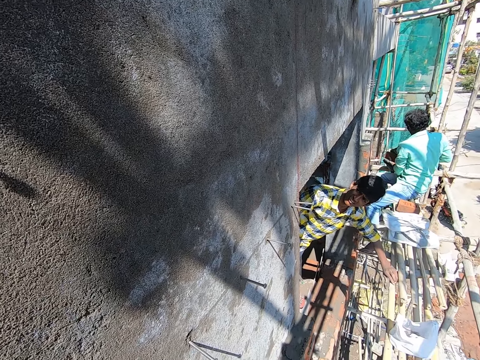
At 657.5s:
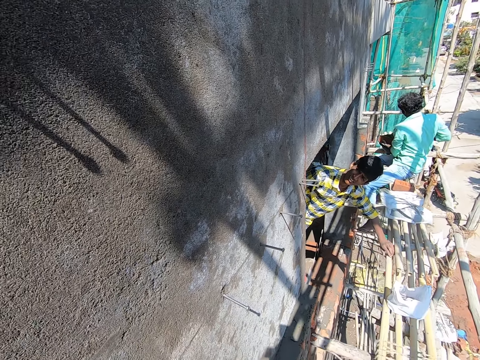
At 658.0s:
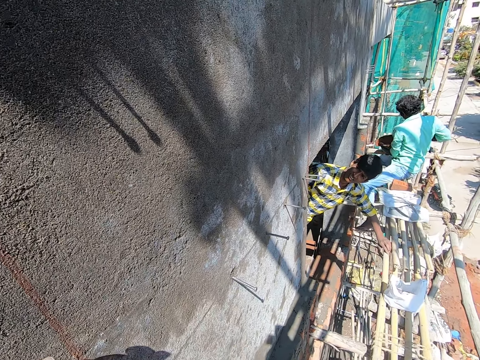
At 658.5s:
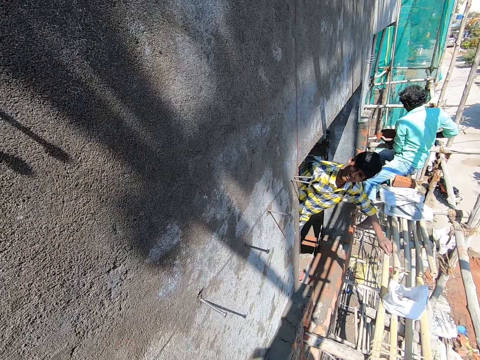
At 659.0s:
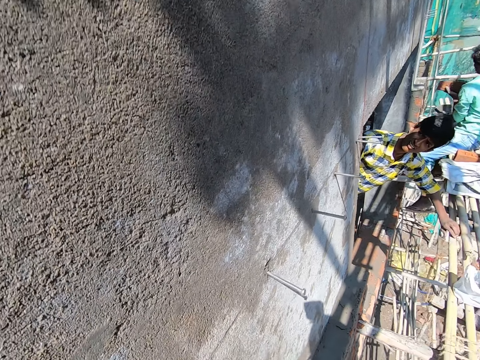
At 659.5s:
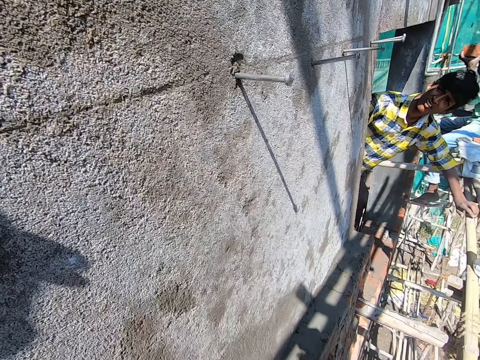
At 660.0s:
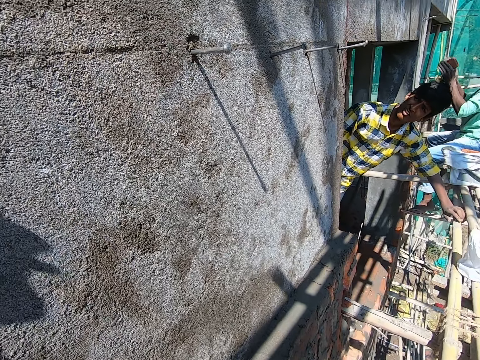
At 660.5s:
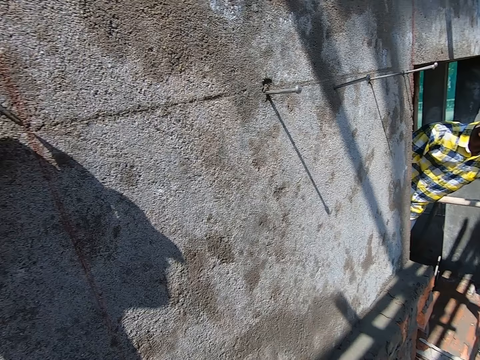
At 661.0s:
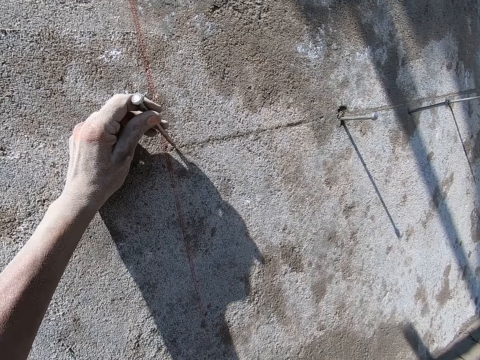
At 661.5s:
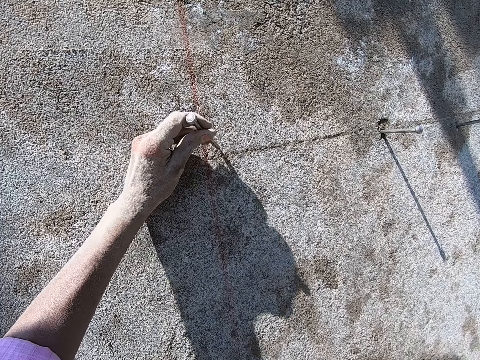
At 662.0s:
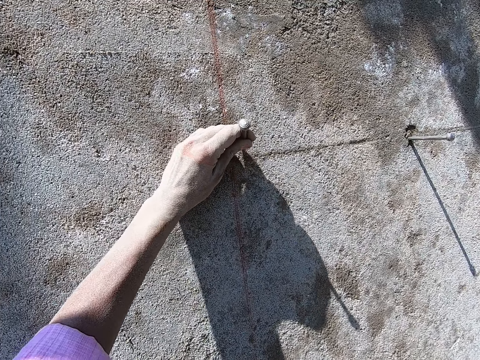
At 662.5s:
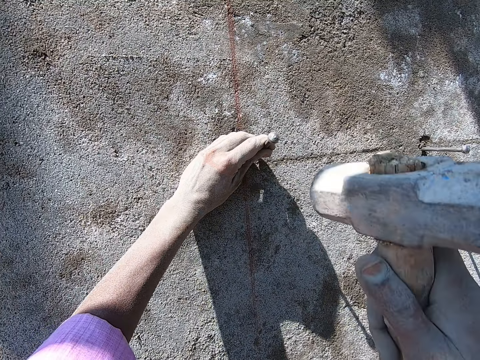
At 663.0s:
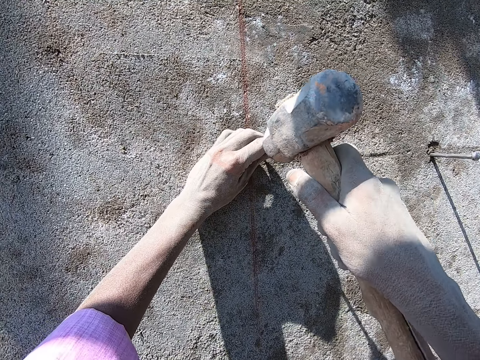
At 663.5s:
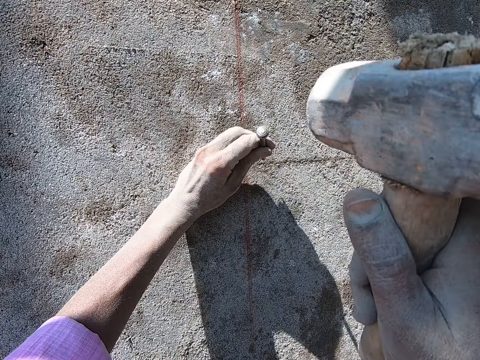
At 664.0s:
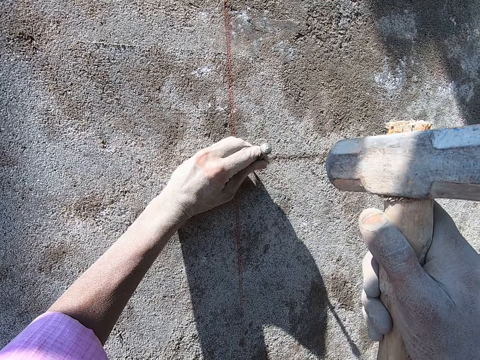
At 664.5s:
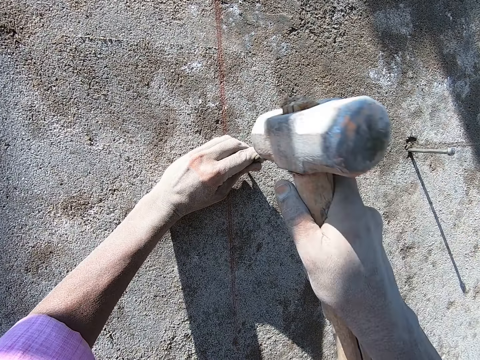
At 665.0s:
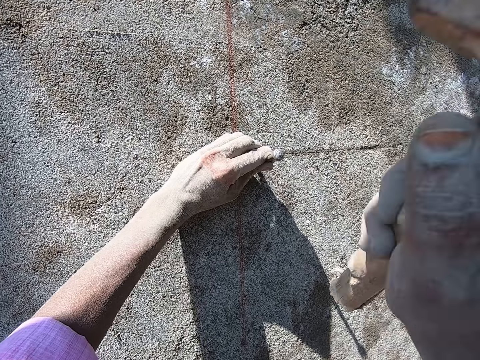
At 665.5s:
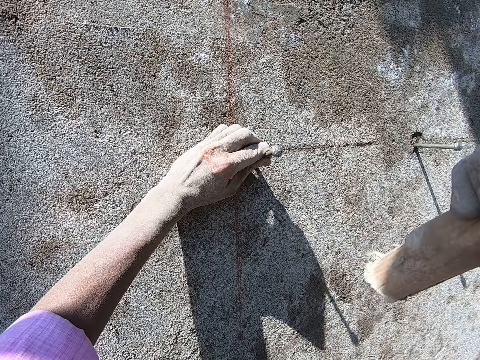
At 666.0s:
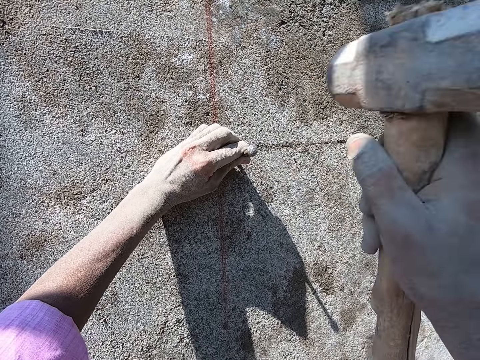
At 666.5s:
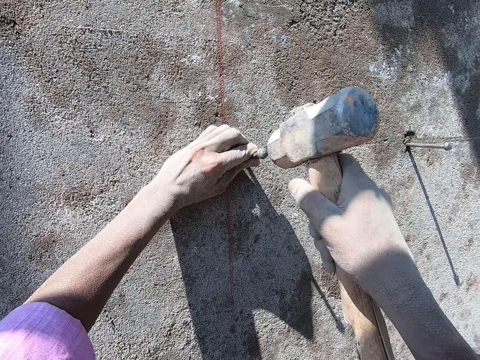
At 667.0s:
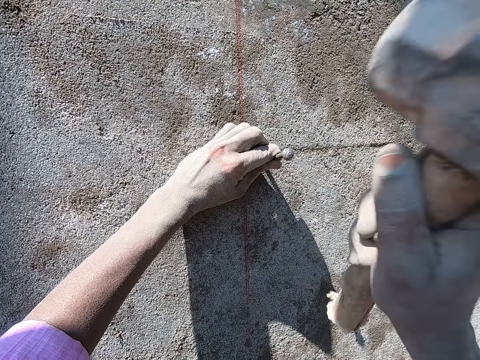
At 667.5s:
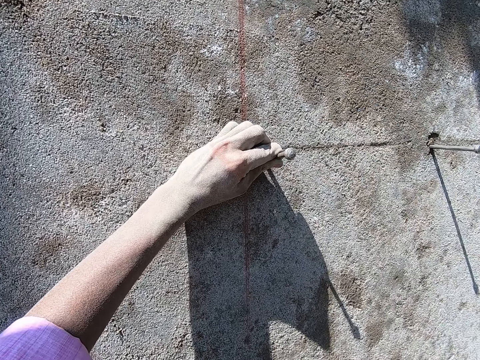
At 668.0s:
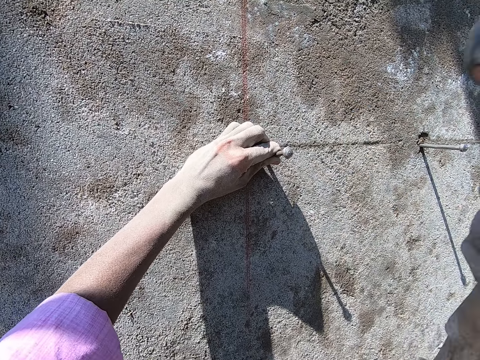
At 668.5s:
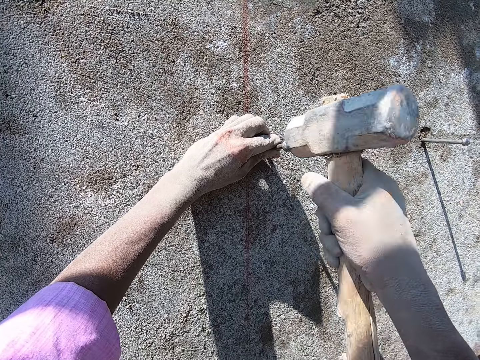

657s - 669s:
The camera wearer interacts with a man. The man pours mortar on the brick with the hand trowel in his right hand and holds the brick with both hands. The camera wearer holds the nail on the wall with his left hand. He places the nail on the wall with the left hand. He hits the nail on the wall with the hammer in his right hand. He moves the nail on the wall with the left hand. He hits the nail into the wall with the hammer in his right hand.

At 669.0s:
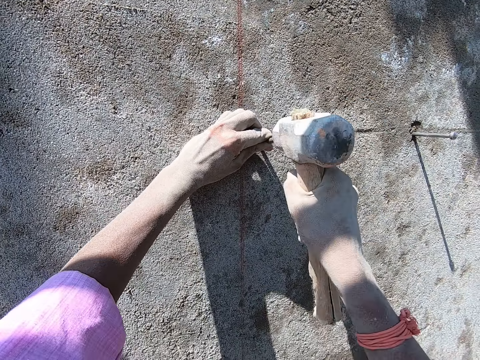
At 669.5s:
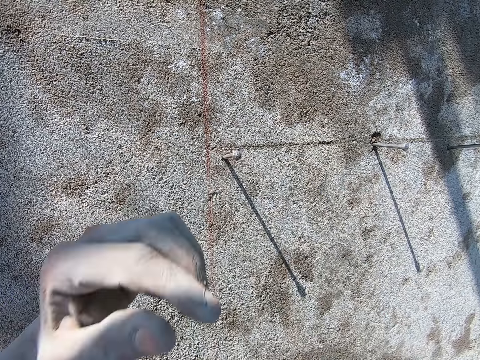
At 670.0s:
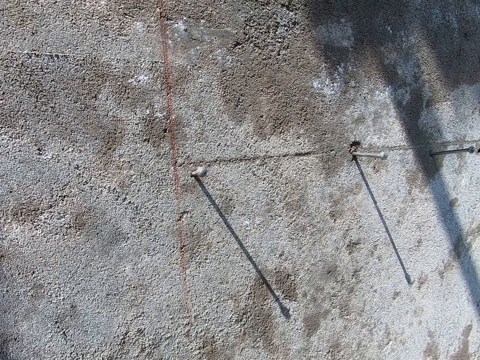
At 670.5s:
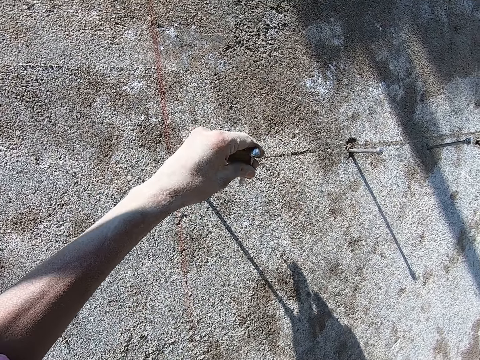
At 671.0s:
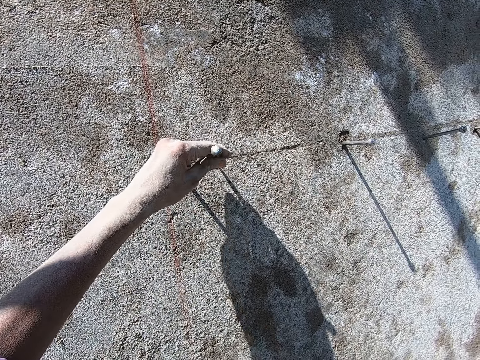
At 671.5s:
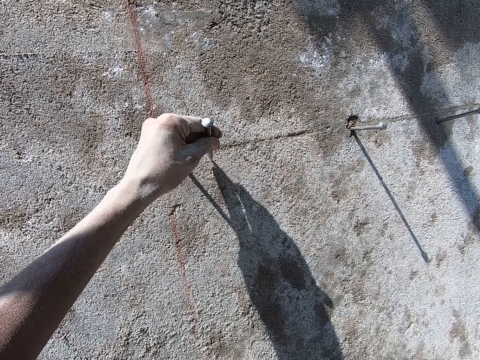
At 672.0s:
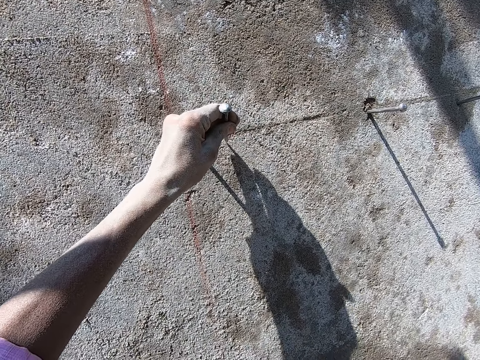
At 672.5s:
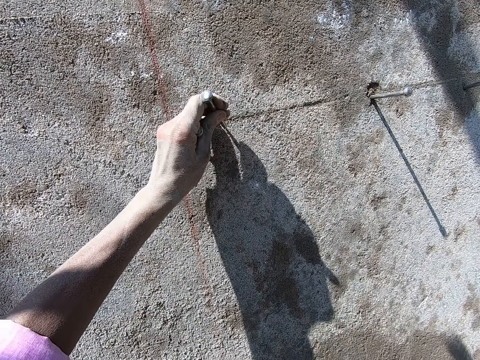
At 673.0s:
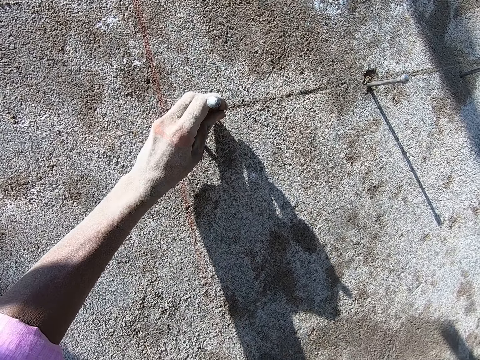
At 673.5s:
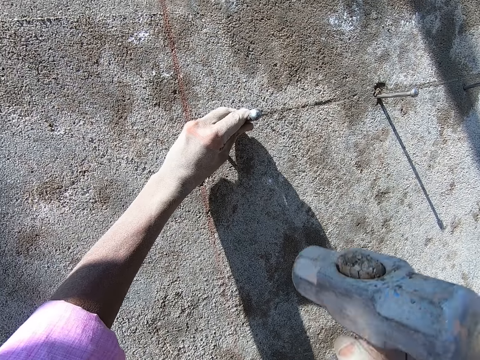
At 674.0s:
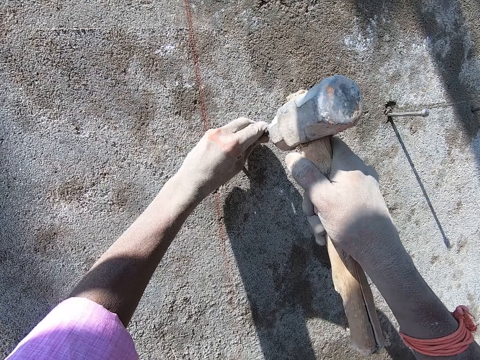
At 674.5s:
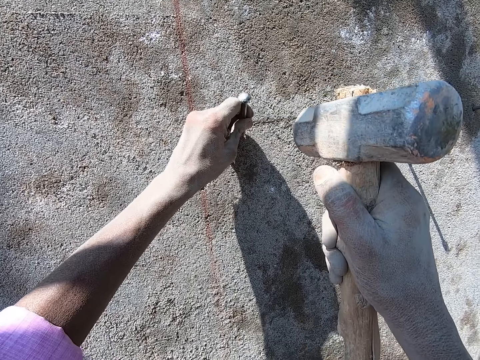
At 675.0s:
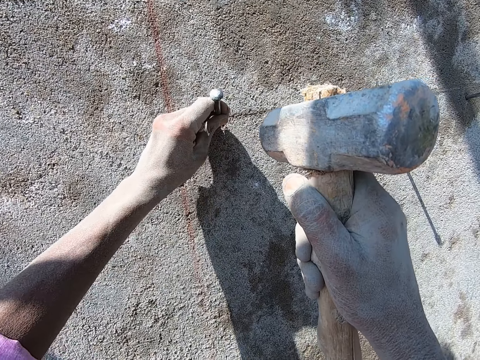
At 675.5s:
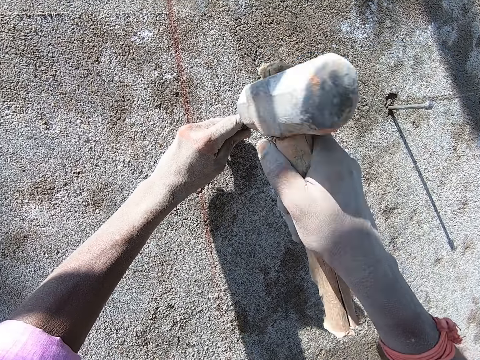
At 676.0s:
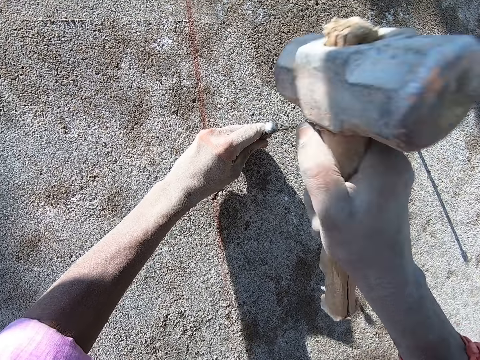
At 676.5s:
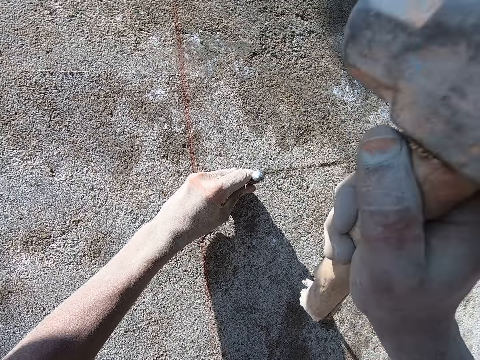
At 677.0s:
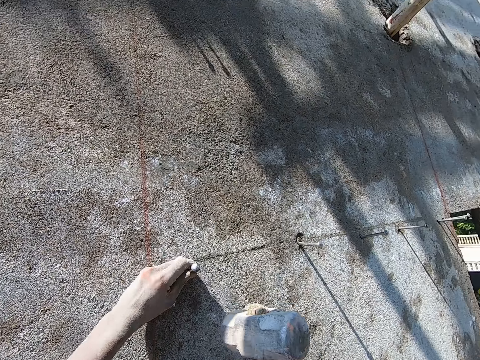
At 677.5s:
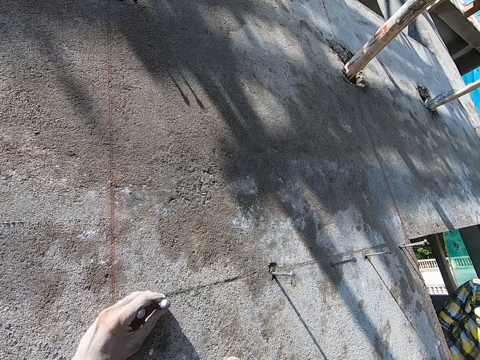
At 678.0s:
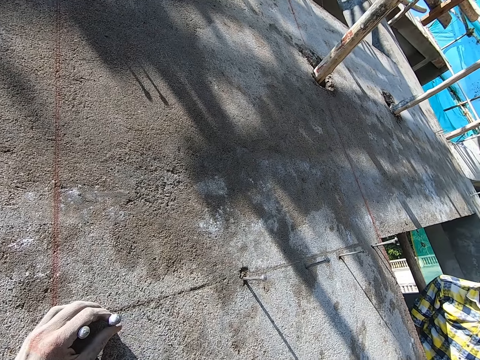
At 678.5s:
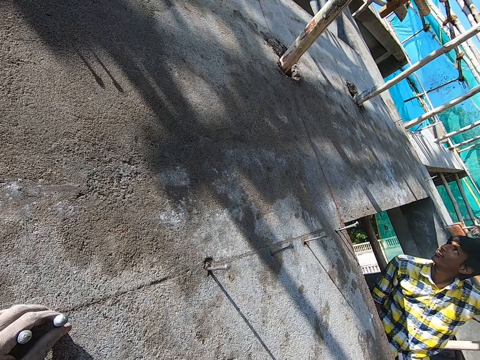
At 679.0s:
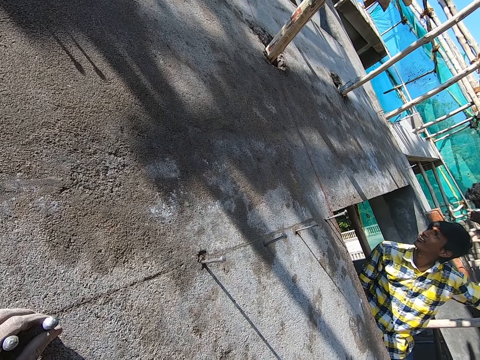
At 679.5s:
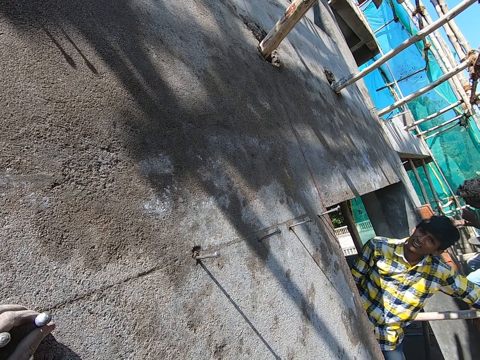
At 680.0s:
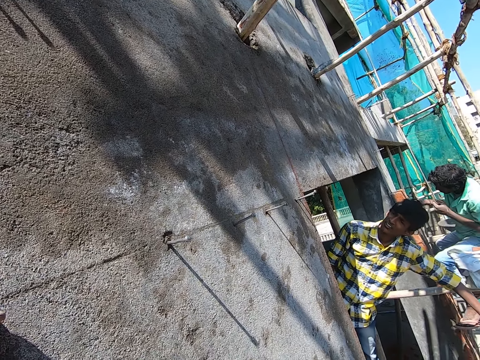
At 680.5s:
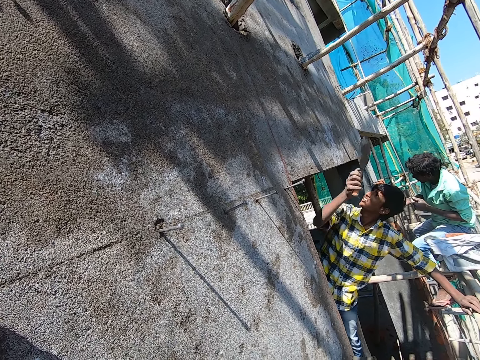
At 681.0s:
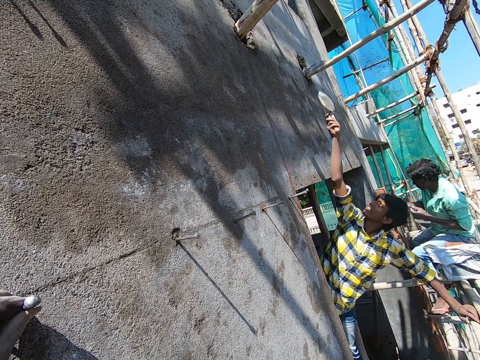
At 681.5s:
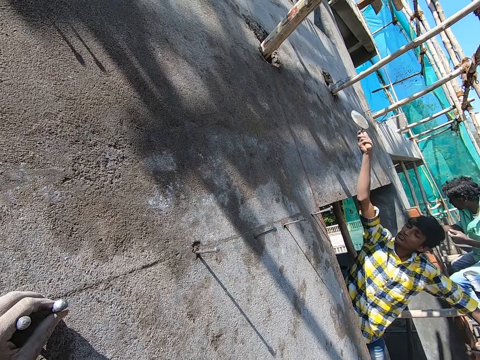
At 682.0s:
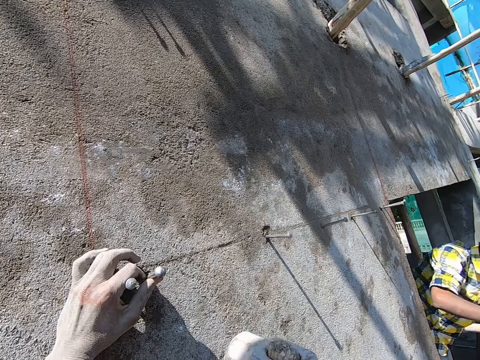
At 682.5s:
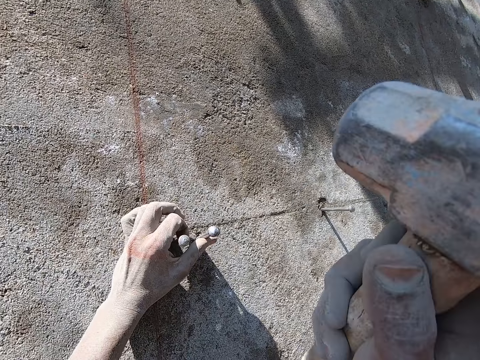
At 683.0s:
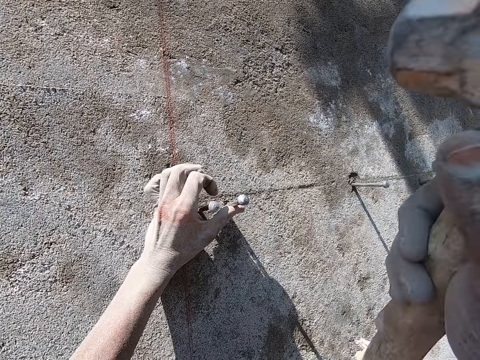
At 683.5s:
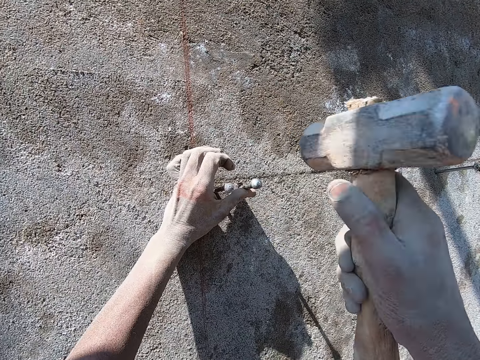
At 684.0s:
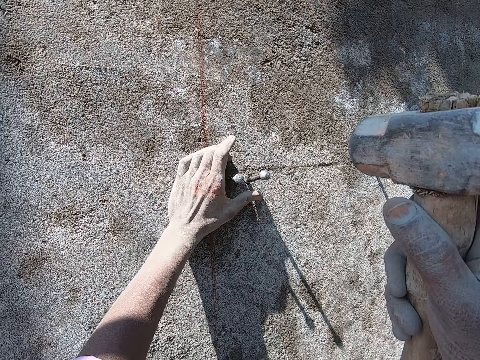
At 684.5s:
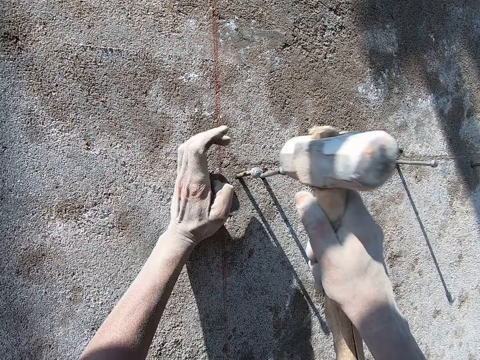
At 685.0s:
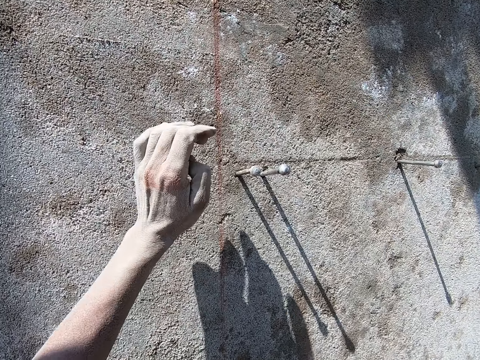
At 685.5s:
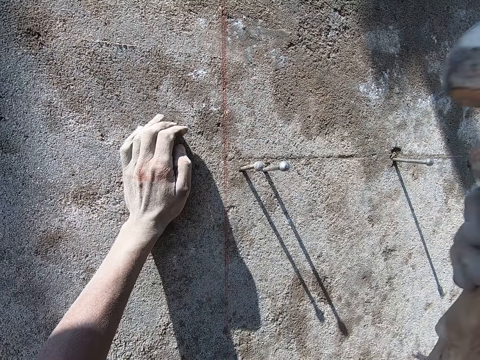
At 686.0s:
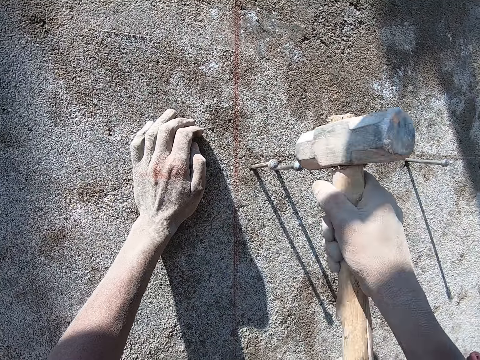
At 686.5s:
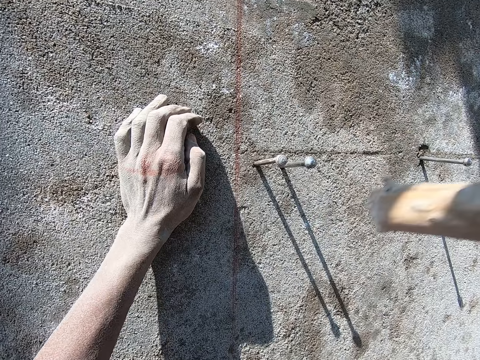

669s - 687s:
The camera wearer moves the hammer with the left hand. He places the nail on the wall with the left hand. He holds the nail on the wall with his left hand. He hits the nail on the wall with the hammer in his right hand. He moves the nail on the wall with the left hand. He hits the nail into the wall with the hammer in his right hand. He moves the hammer with the right hand. He holds the nail with the left hand on the wall. He interacts with a man. He hits the nail into the wall with the hammer in his right hand. He holds the wall with his left hand. He hits the nail into the wall with the hammer in his right hand.
